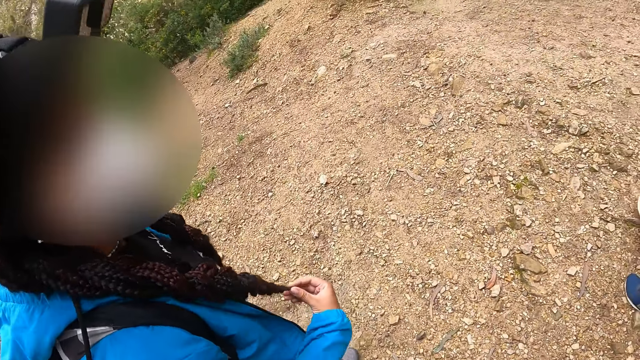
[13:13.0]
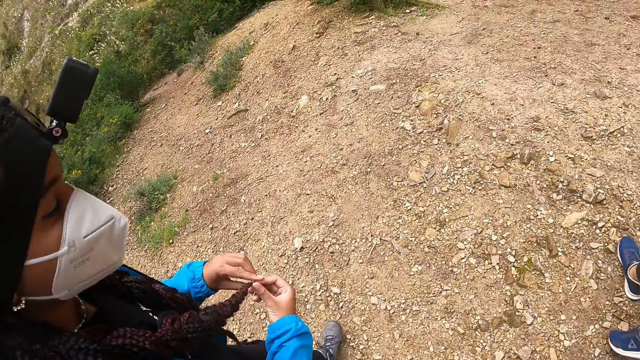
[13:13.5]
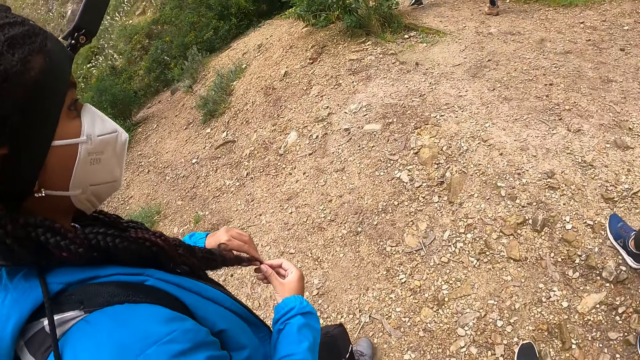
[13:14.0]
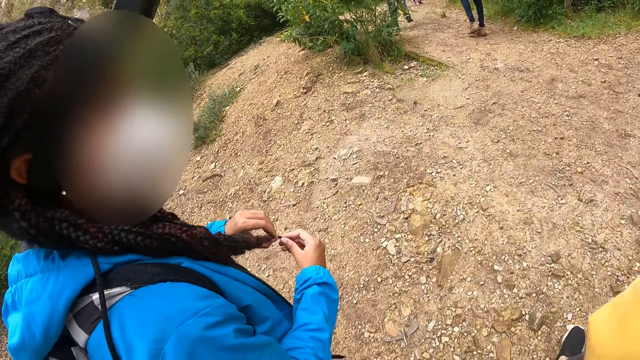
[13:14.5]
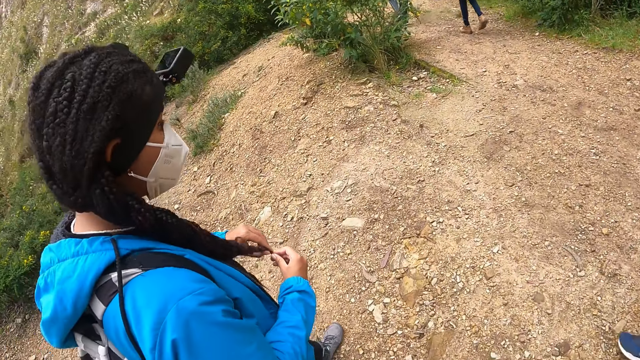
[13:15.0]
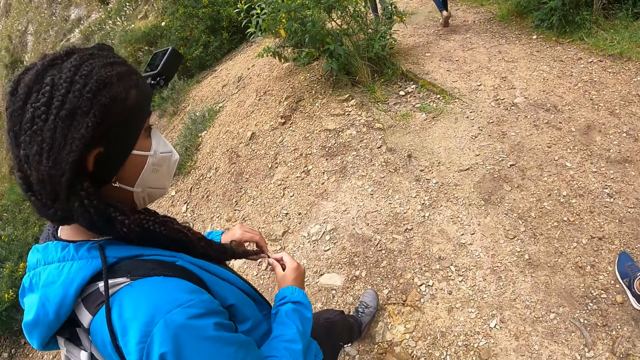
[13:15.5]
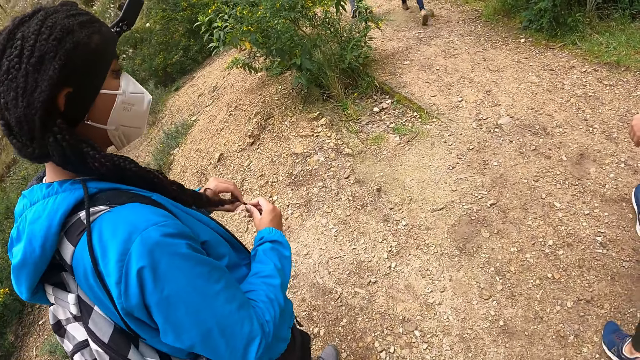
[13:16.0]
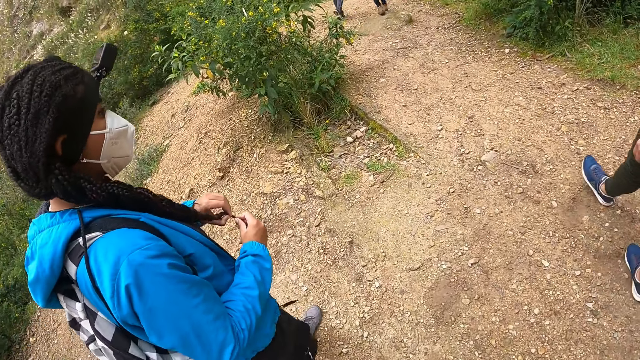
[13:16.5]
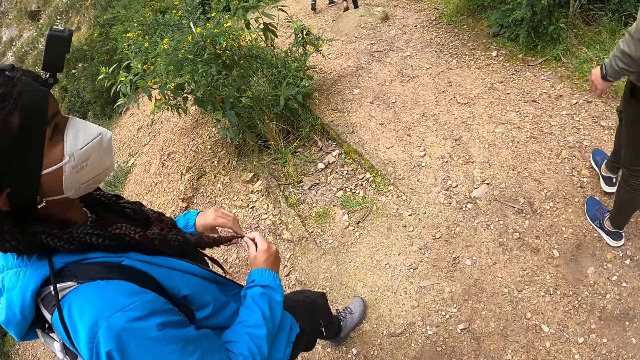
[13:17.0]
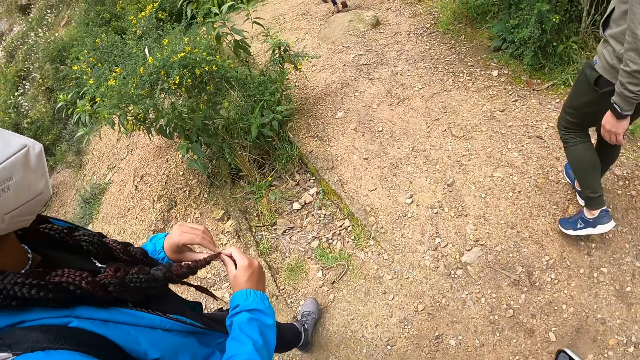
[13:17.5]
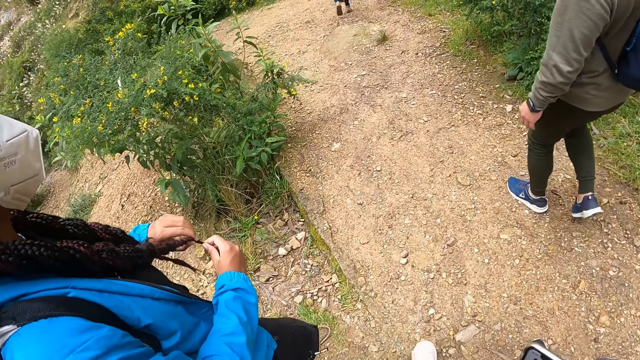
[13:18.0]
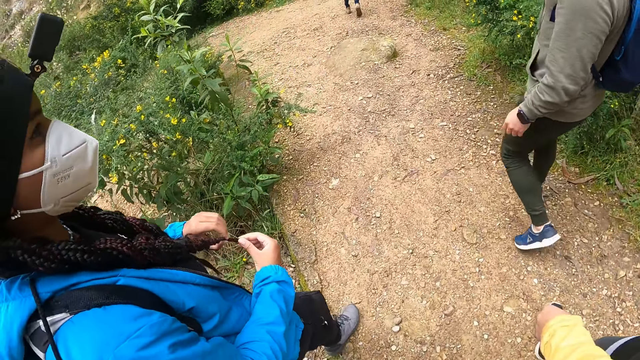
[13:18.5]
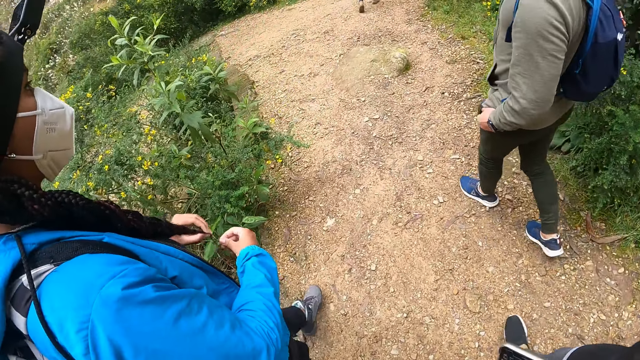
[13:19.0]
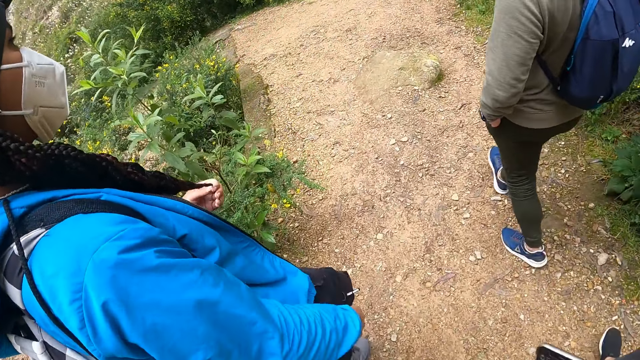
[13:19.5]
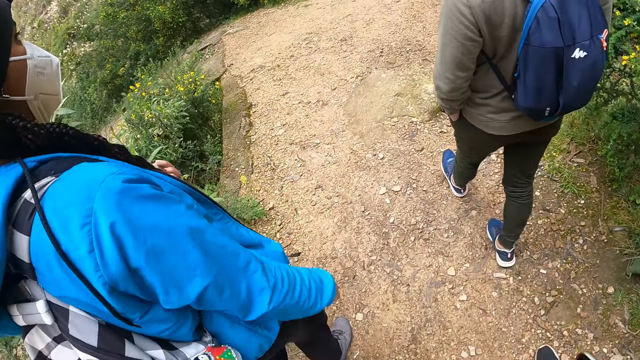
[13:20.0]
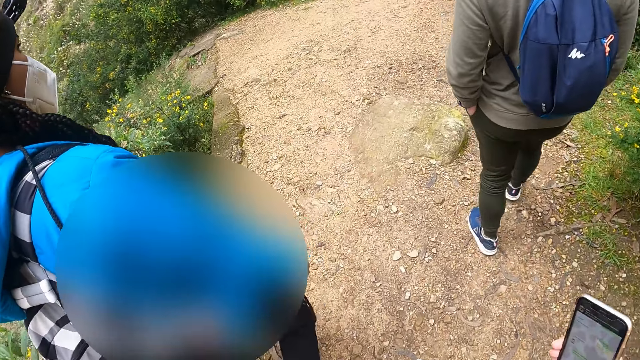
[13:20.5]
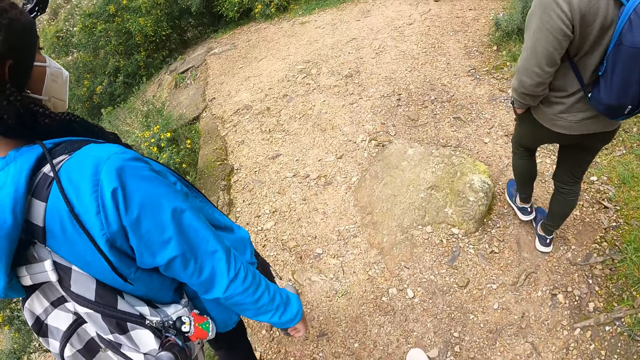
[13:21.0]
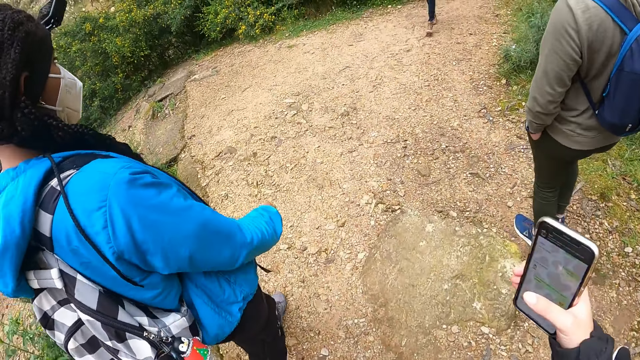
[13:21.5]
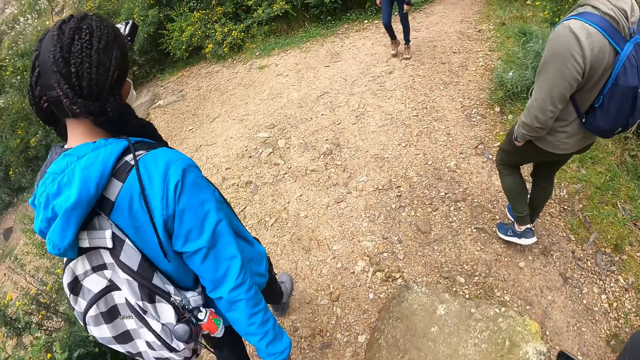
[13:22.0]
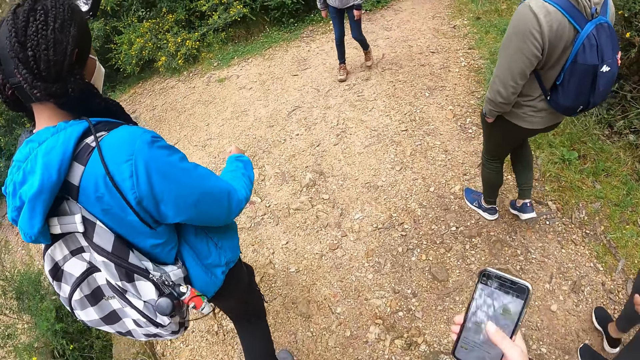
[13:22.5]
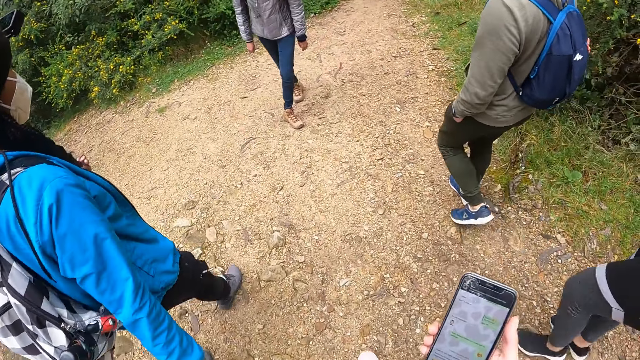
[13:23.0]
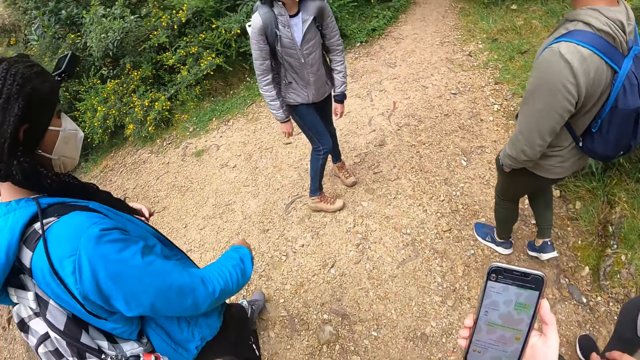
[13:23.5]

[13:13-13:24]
The woman holds the braids with both hands. The woman removes her right hand from the braids.

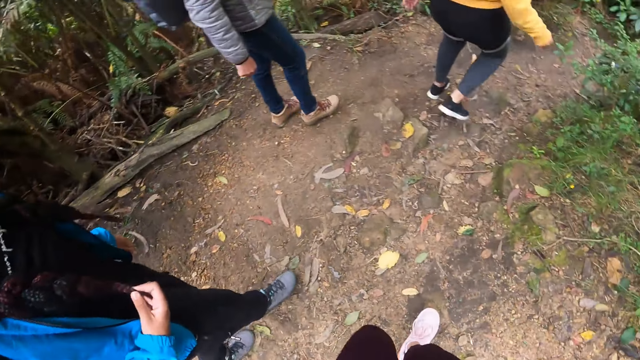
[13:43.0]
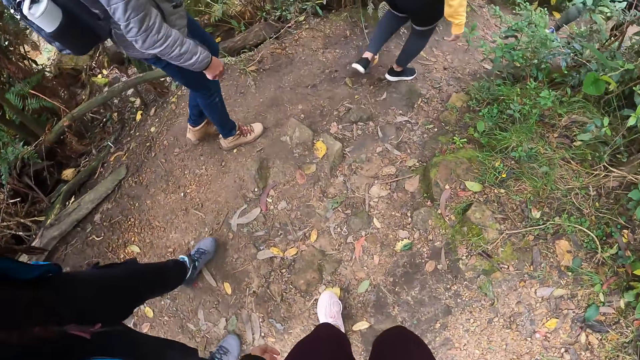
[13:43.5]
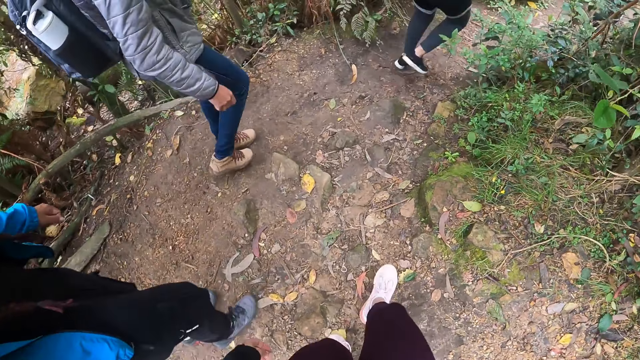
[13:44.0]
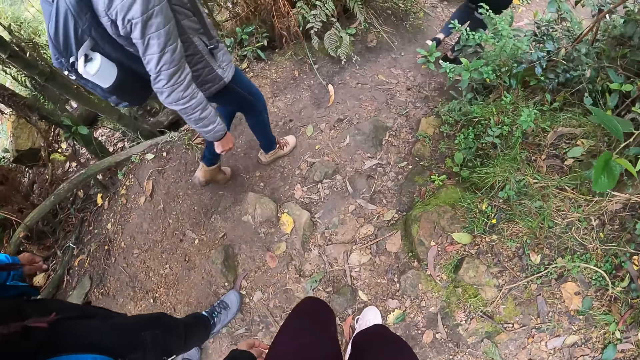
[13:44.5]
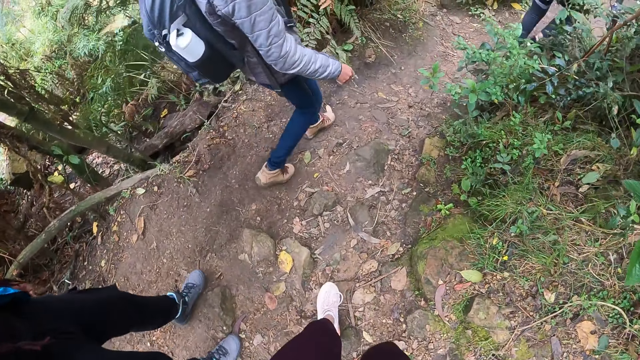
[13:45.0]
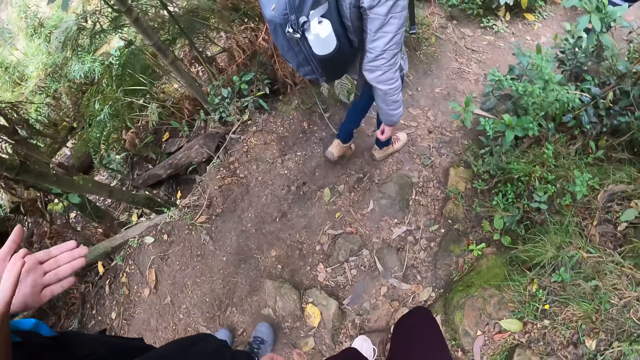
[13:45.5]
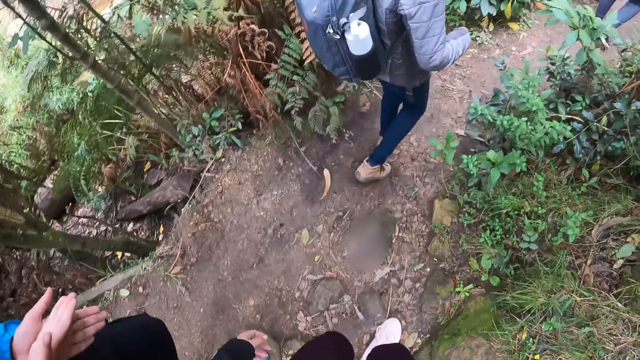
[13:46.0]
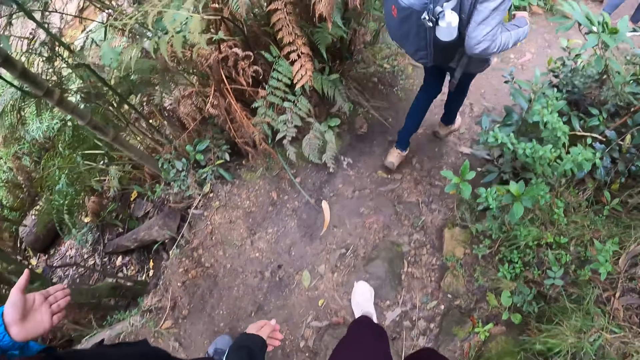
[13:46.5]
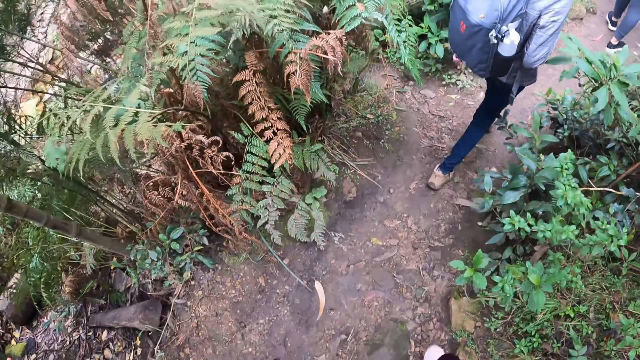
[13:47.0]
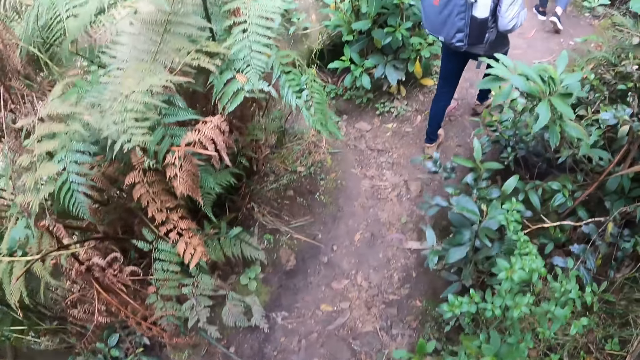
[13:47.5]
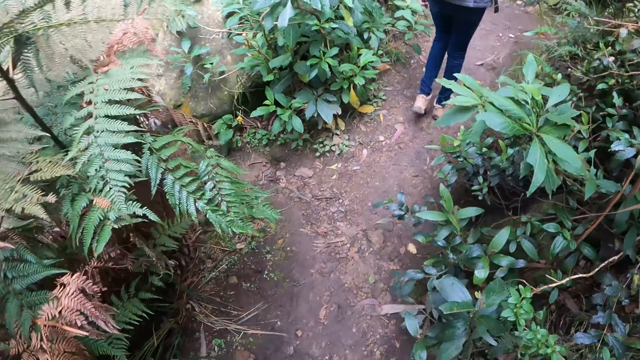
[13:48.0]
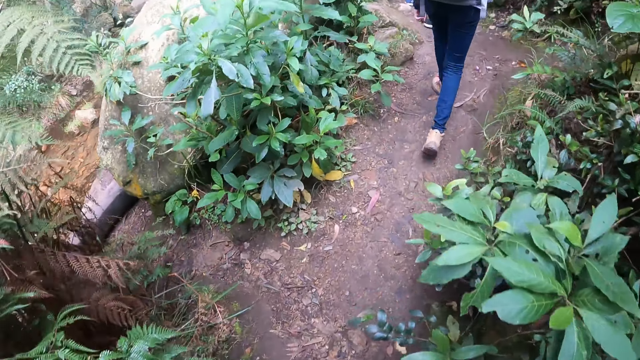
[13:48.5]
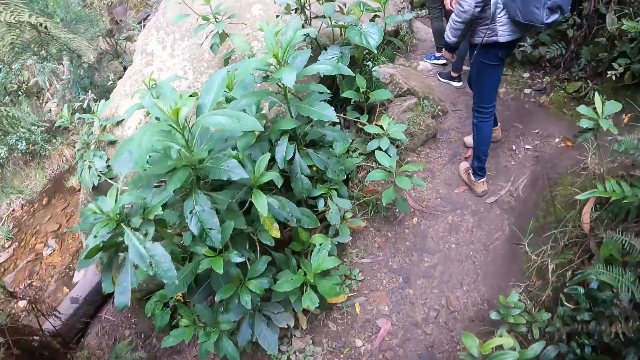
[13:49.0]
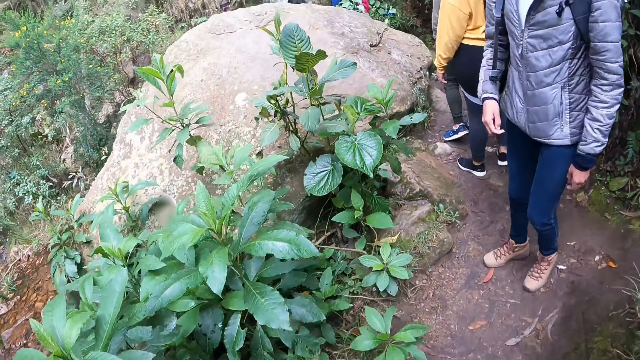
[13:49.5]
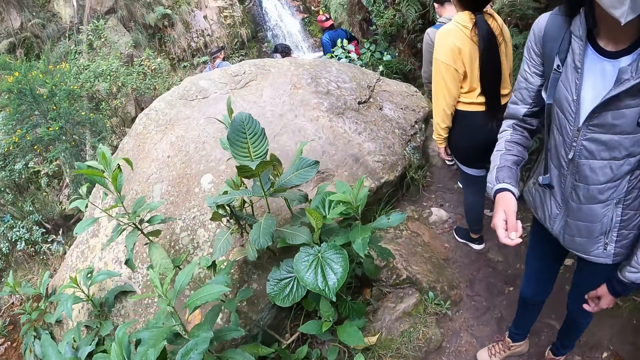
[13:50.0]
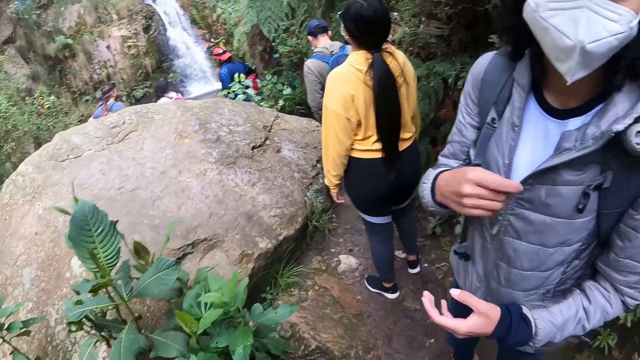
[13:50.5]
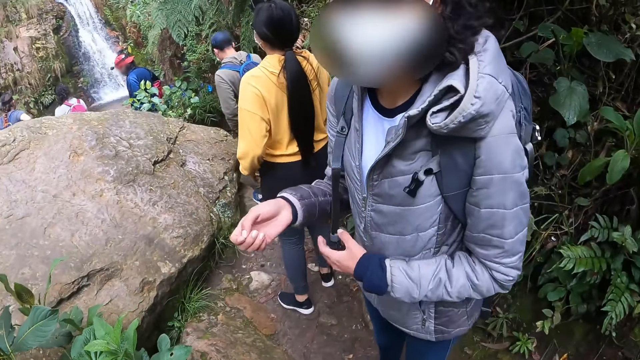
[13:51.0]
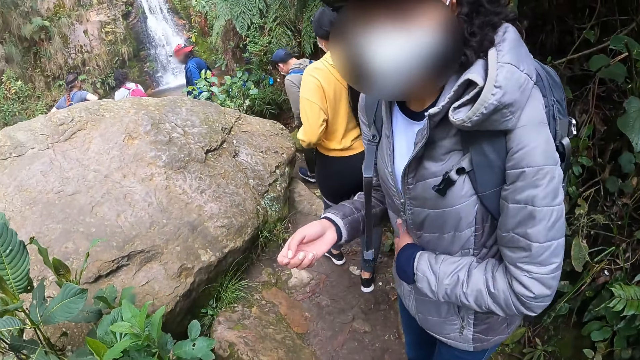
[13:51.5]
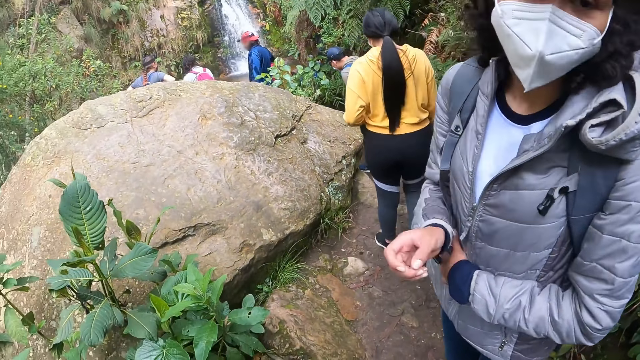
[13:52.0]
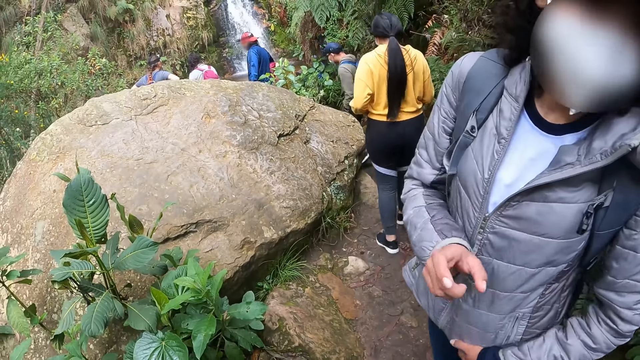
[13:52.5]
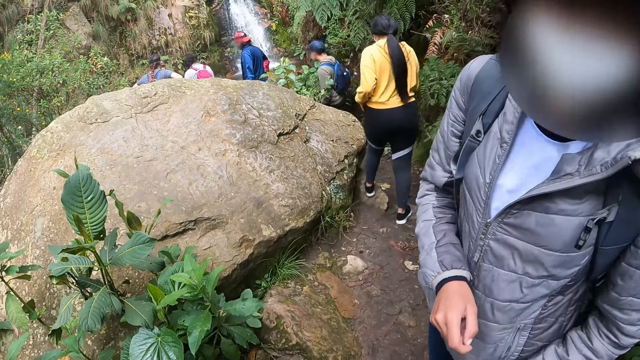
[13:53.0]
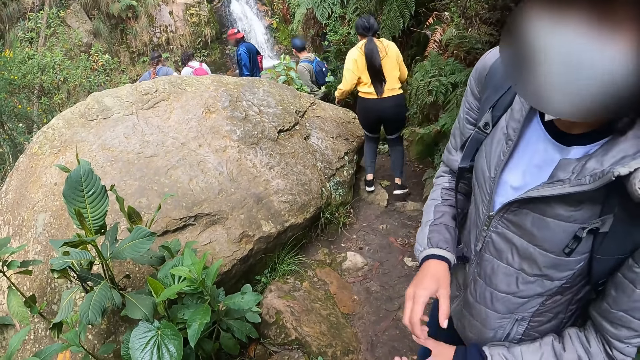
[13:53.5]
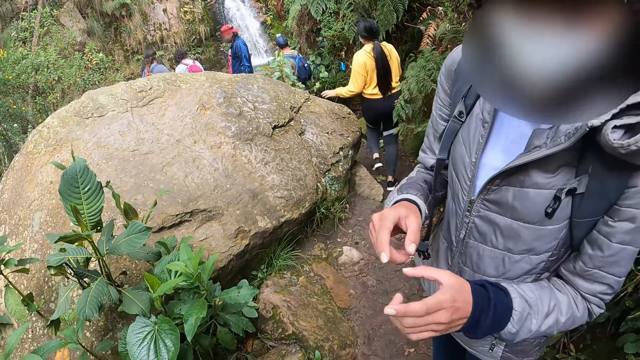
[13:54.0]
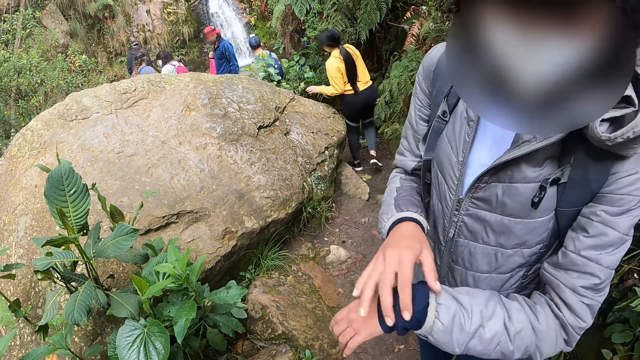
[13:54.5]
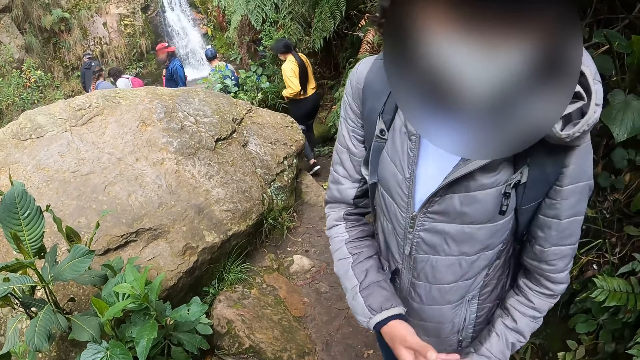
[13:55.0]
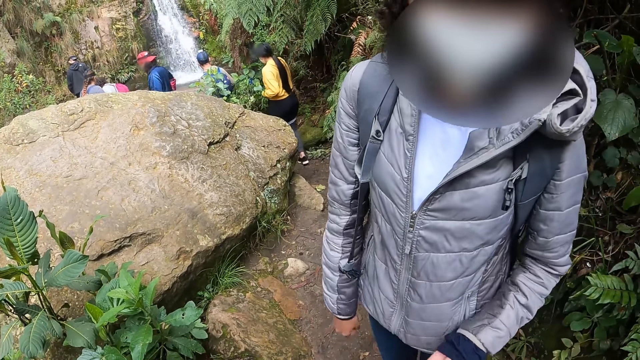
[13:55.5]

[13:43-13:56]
The camera wearer walks in the forest. They interact with a woman. Another woman interacts with the camera wearer. The camera wearer talks with the other woman.
